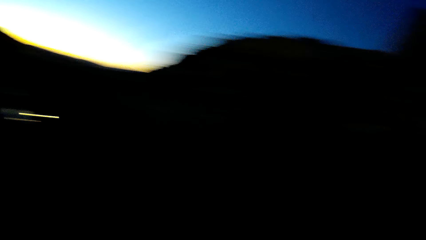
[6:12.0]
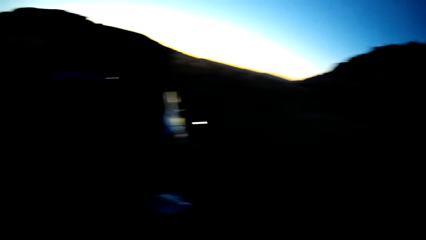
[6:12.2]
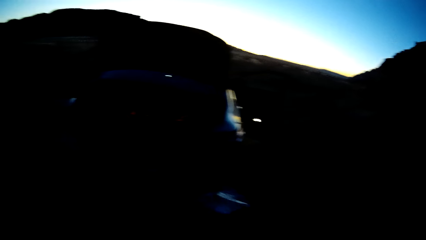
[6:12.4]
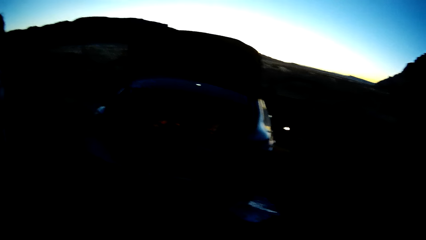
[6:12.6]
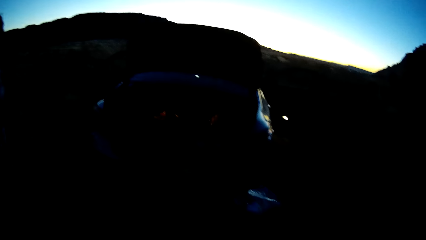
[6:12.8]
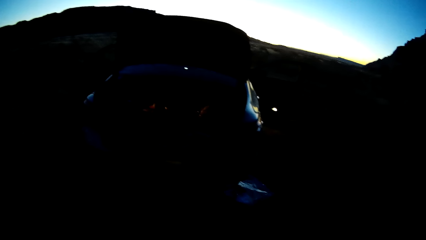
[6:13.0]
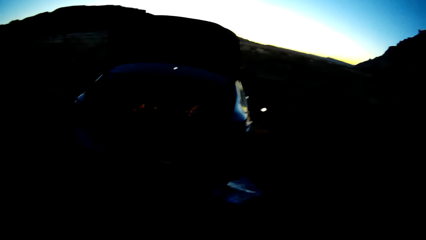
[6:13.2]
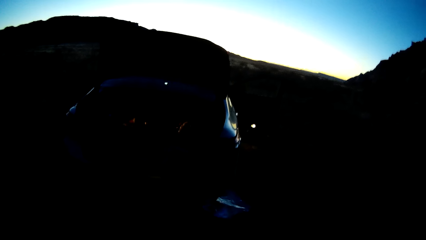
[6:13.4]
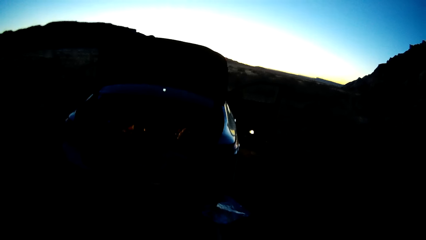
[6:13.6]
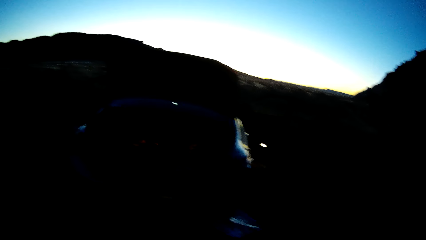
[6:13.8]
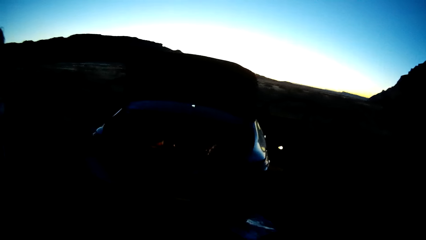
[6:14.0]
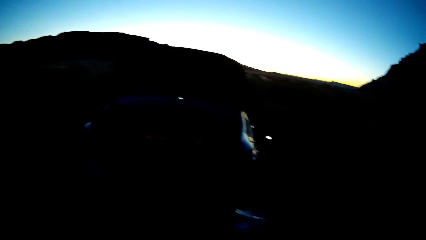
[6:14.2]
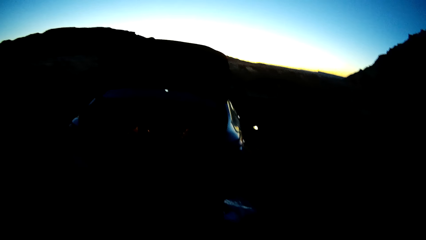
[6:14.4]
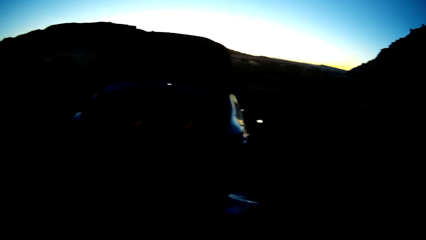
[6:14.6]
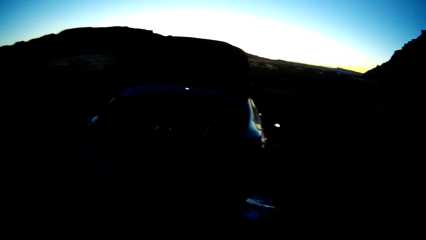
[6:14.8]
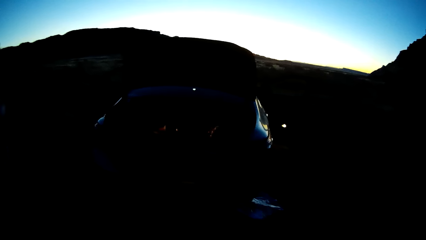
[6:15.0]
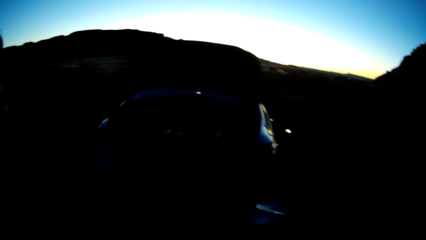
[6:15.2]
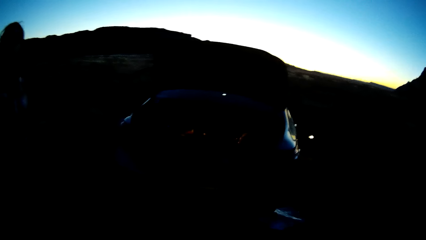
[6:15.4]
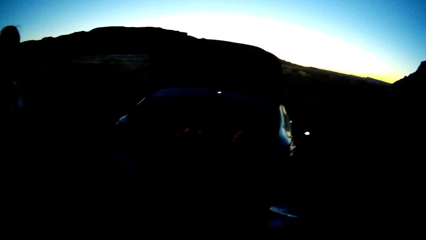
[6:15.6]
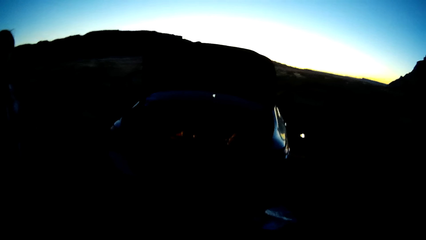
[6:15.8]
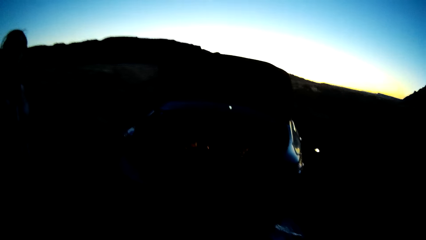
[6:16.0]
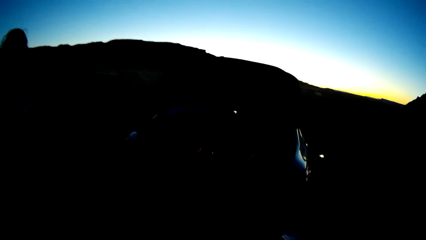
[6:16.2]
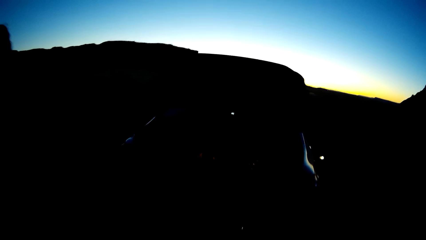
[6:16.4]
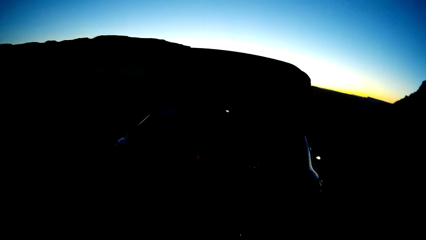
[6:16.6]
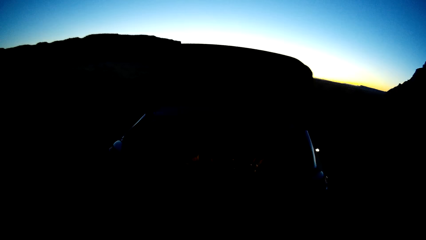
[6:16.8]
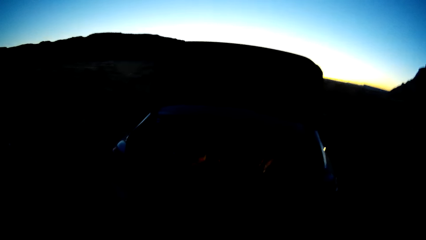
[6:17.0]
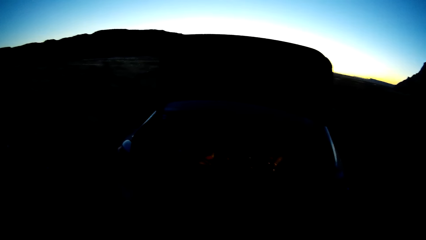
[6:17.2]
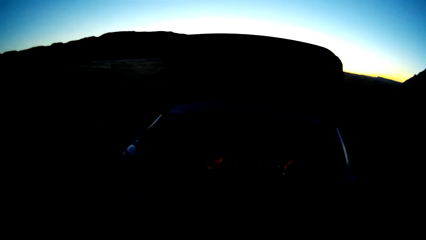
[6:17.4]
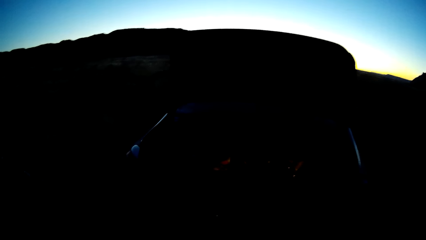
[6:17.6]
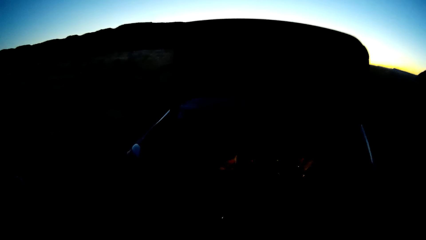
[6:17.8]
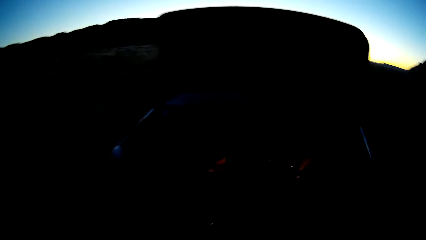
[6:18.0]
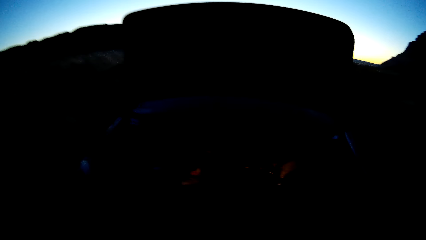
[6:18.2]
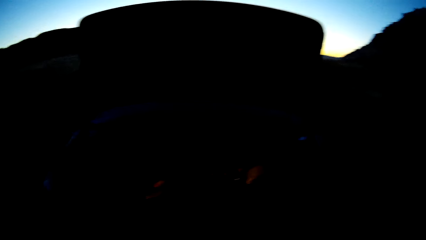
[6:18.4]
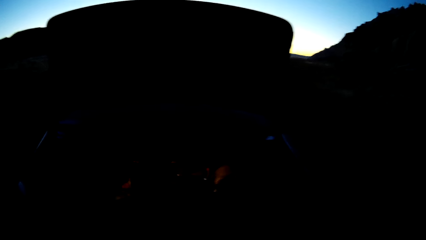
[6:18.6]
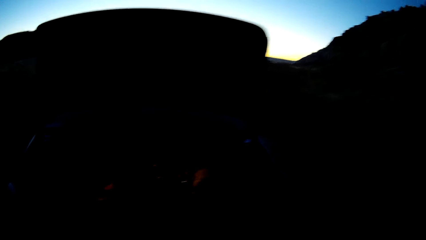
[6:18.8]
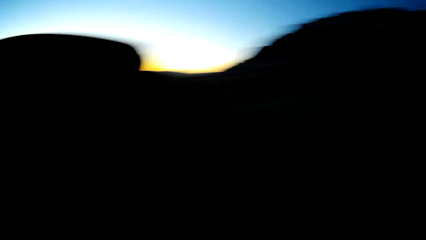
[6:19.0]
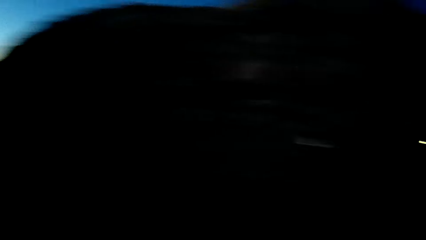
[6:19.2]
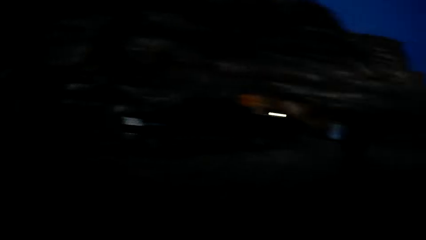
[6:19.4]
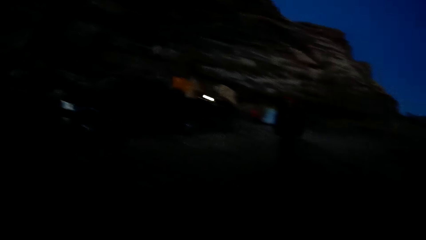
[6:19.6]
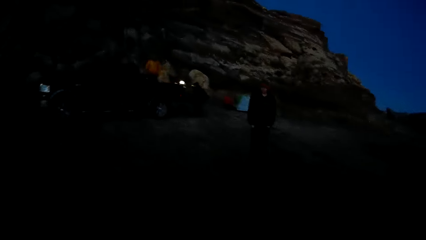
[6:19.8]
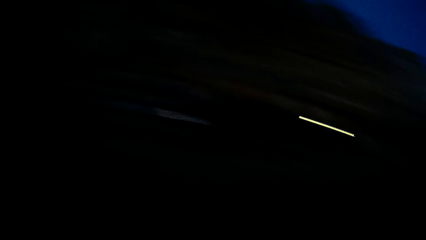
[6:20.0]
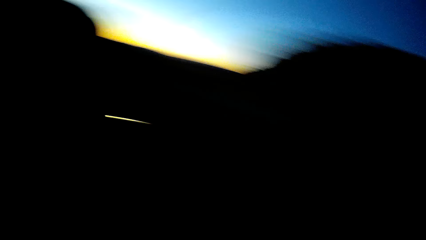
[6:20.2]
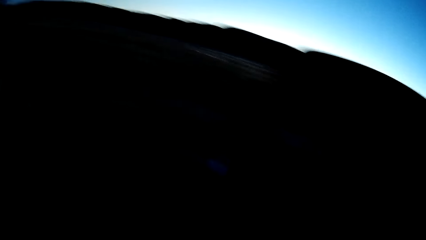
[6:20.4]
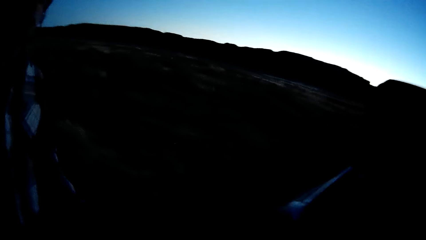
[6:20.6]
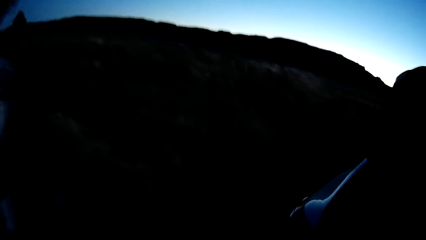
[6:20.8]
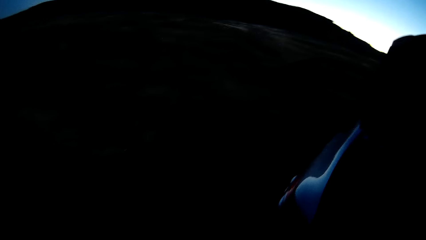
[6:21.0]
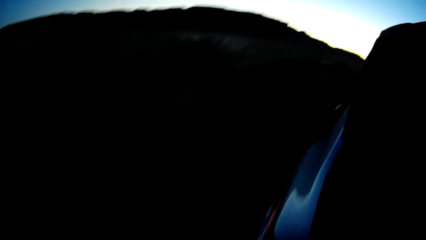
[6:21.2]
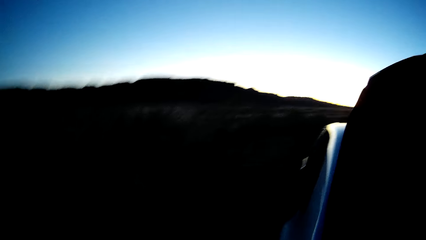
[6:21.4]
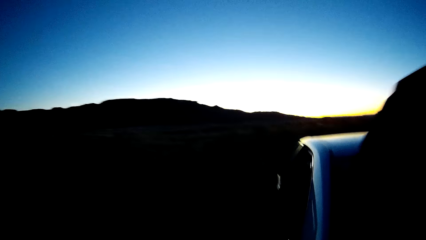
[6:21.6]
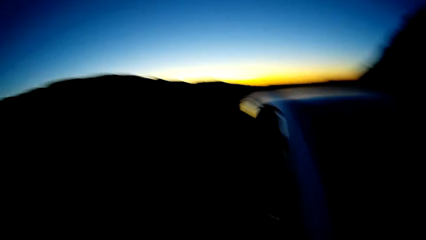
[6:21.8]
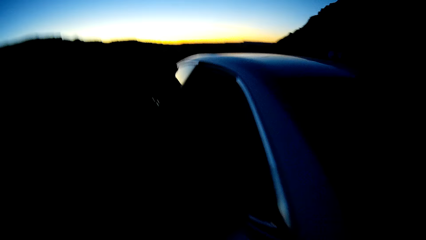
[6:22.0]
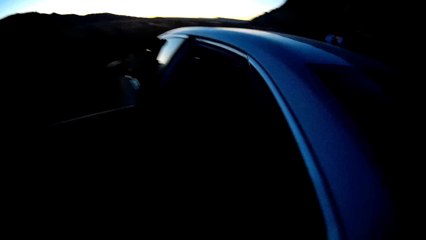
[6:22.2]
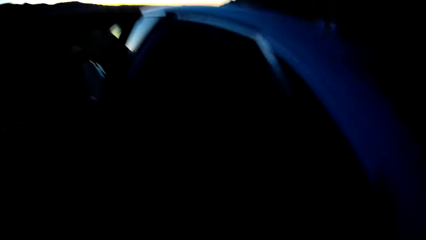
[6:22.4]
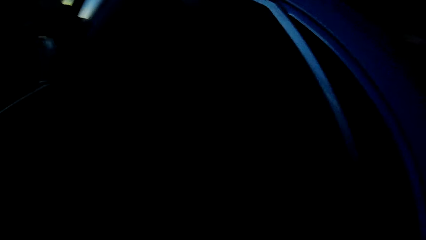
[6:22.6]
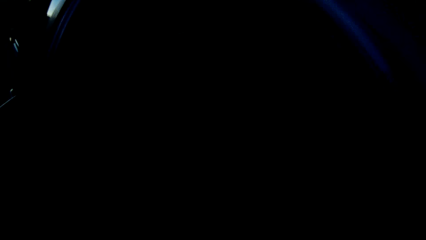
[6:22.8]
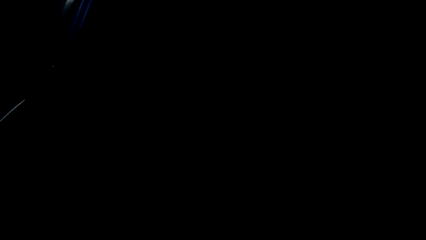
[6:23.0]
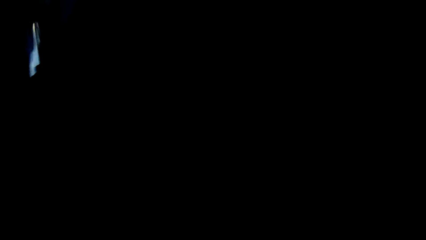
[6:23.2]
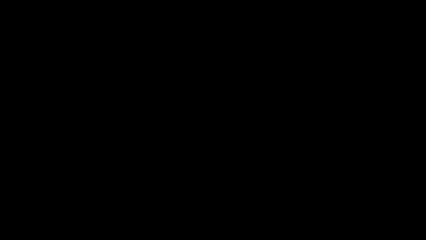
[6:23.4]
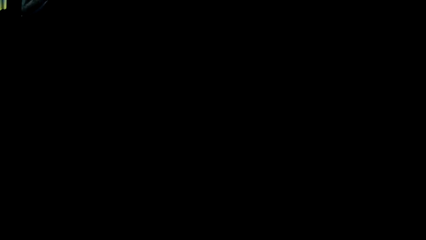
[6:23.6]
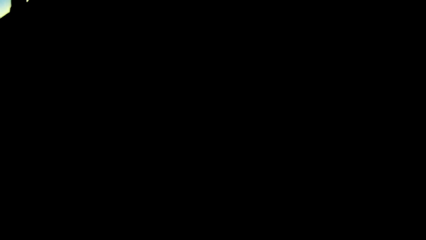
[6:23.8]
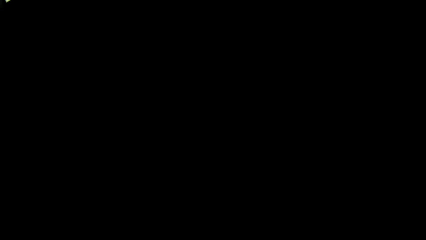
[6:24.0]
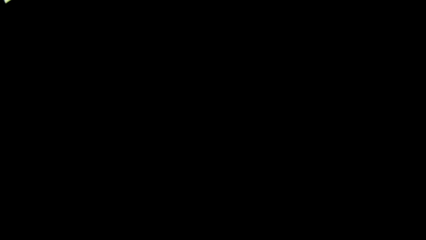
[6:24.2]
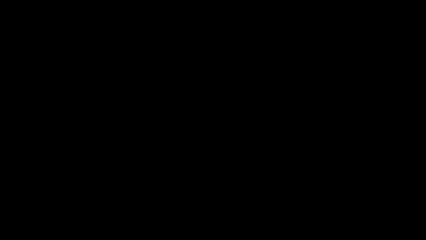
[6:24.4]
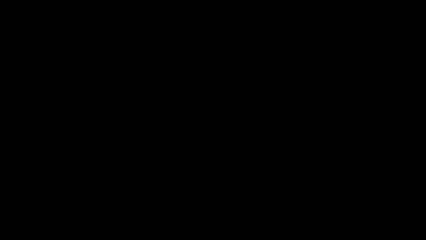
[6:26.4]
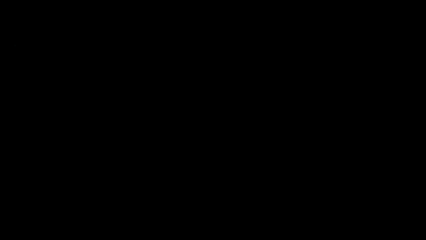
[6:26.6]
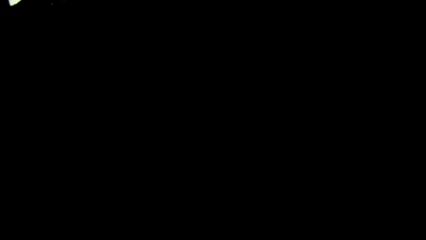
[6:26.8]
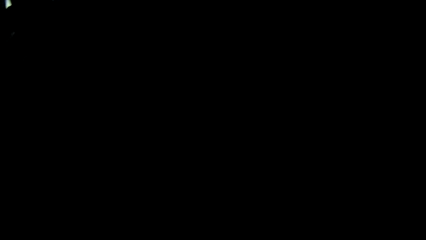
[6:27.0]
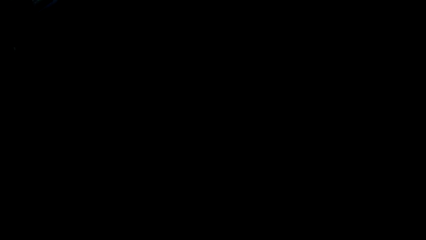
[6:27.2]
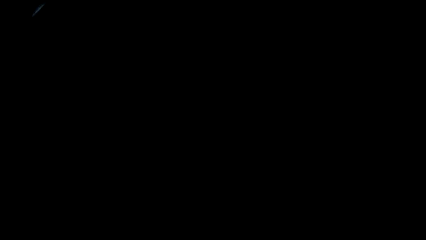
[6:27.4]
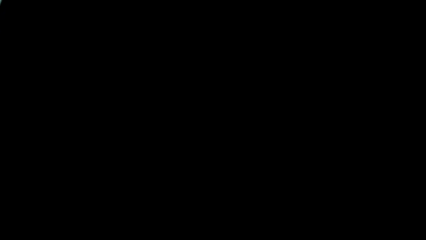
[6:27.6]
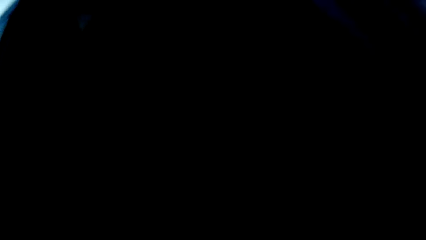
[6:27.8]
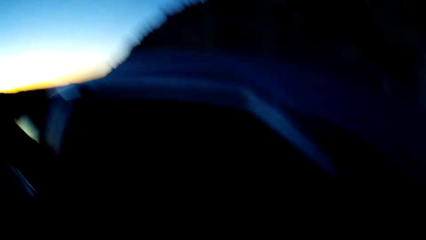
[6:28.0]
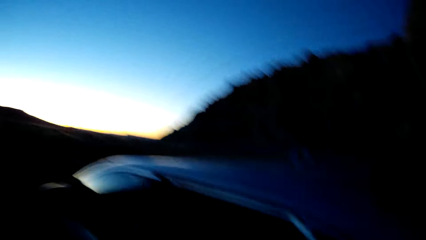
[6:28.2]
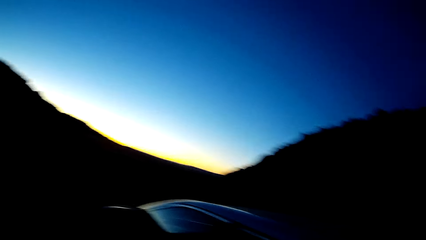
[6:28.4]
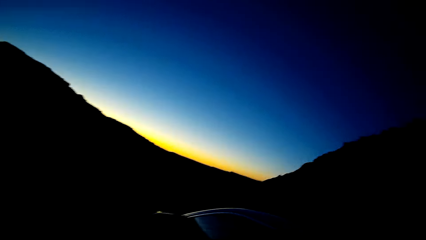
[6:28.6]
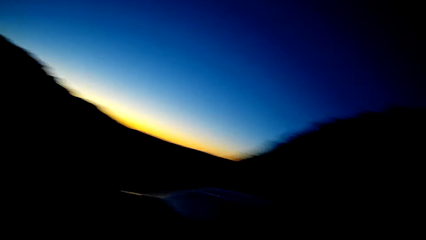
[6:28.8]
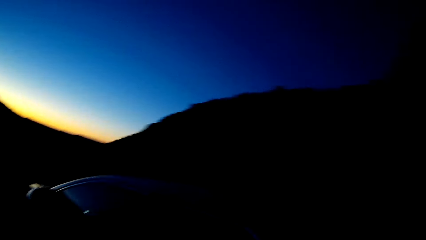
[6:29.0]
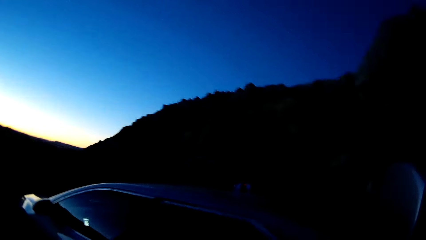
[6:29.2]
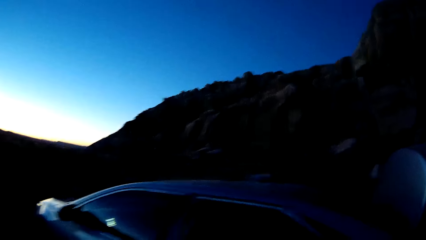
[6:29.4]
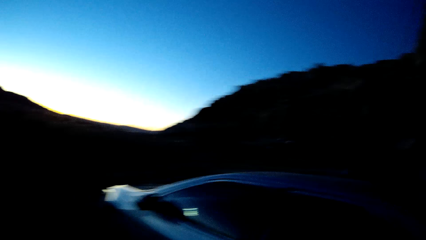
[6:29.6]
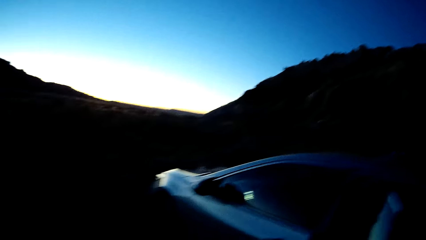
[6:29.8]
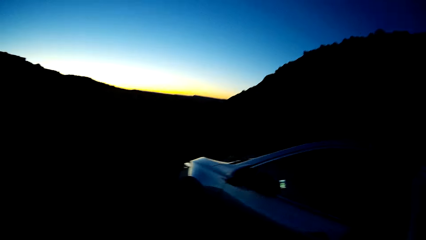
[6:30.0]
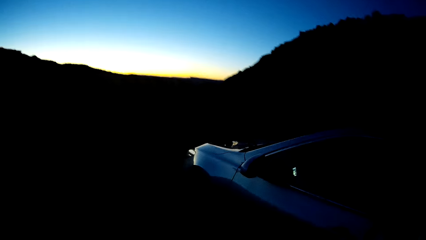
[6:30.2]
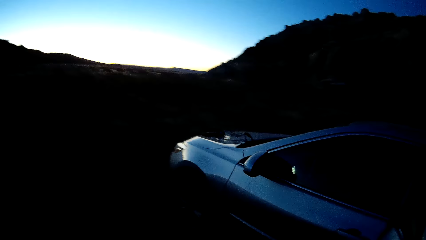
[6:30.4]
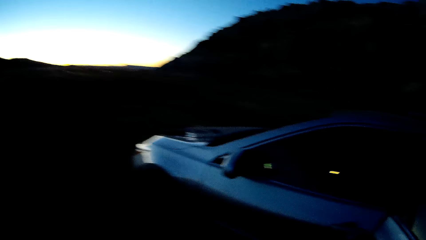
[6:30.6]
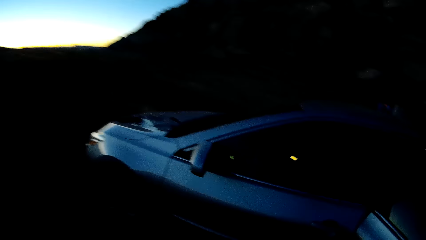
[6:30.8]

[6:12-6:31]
The camera wearer turns the head left. They stare at the car. They walk towards the car. They turn the head right. They turn the head left. They walk in the car. They move the head up. They walk to the bonnet of the car. They turn the head right.
